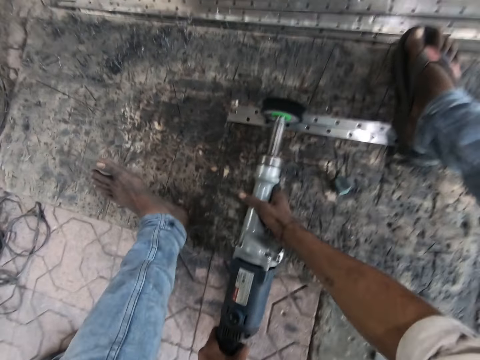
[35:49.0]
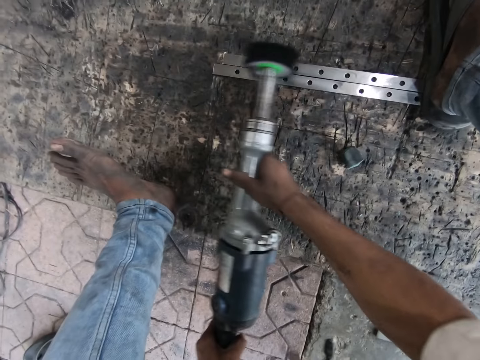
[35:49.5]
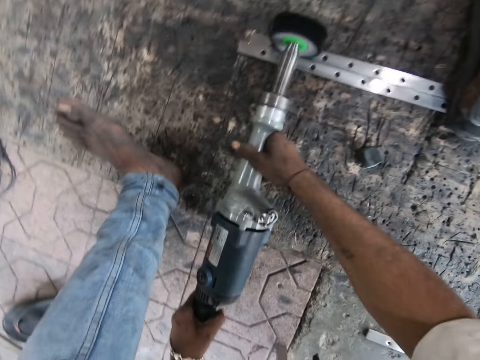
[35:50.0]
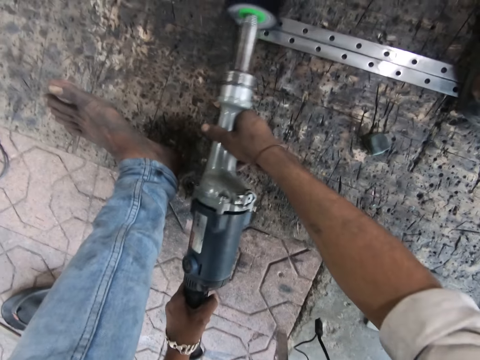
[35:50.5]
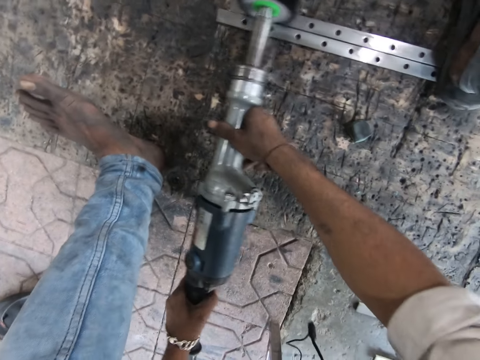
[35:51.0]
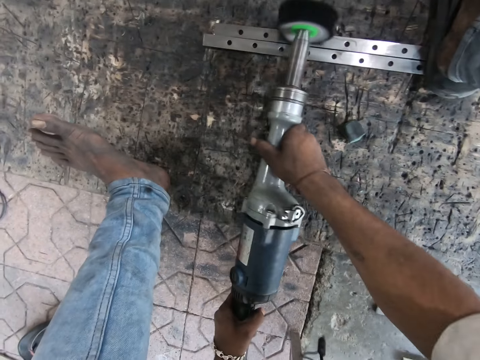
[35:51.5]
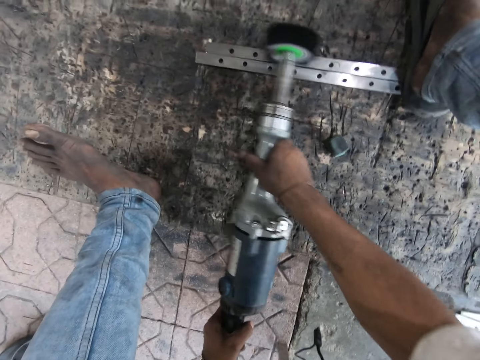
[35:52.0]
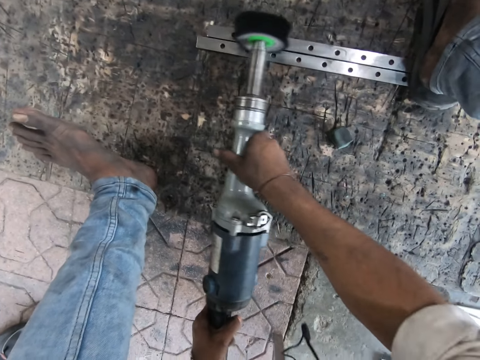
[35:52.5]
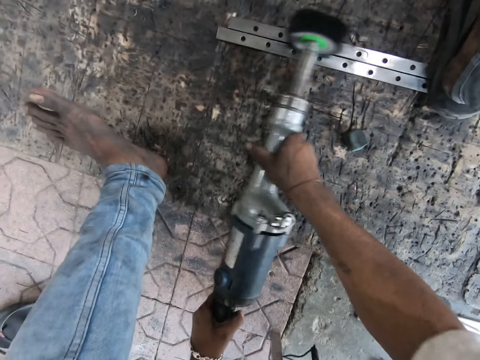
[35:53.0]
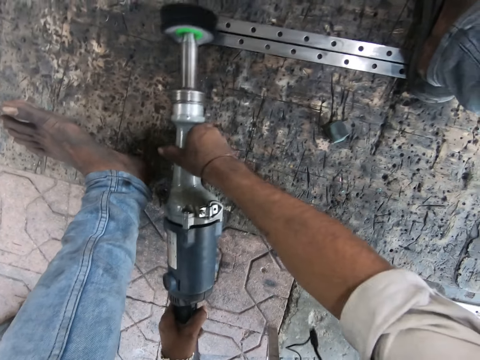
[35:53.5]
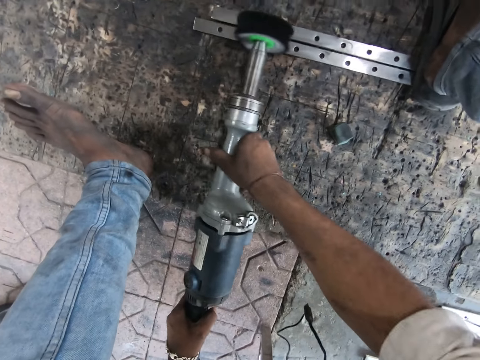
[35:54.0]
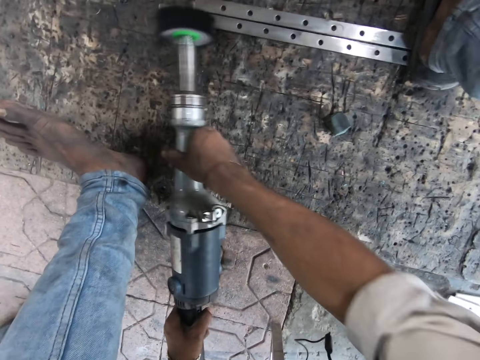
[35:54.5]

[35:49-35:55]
The camera wearer puts the grinder down. He holds the straight grinder with his right hand. He polishes the metals with the straight grinder.

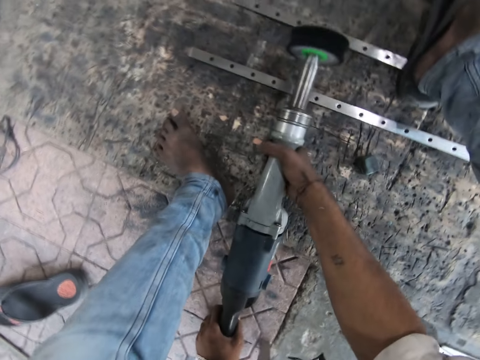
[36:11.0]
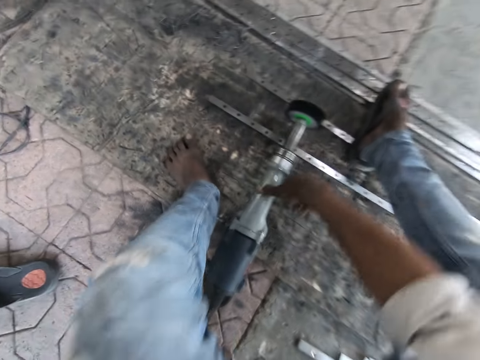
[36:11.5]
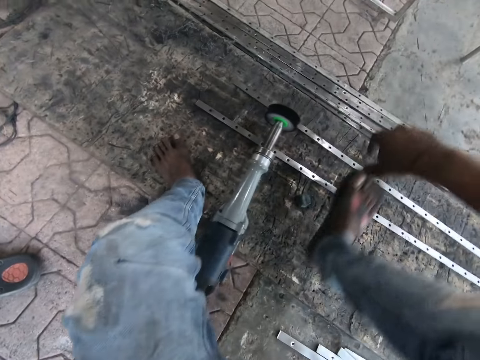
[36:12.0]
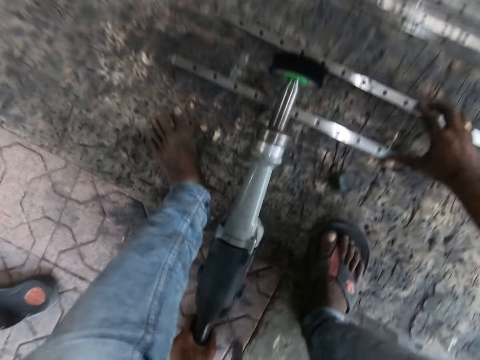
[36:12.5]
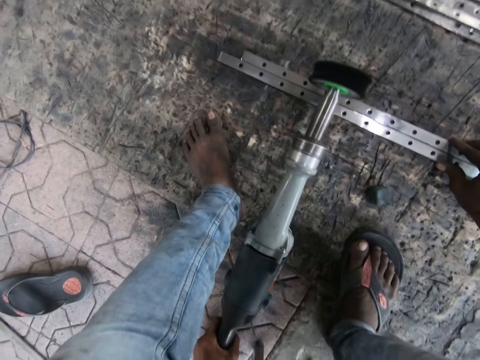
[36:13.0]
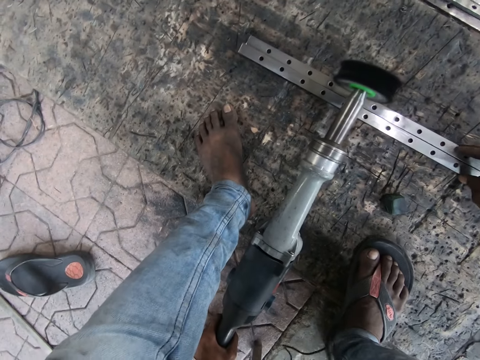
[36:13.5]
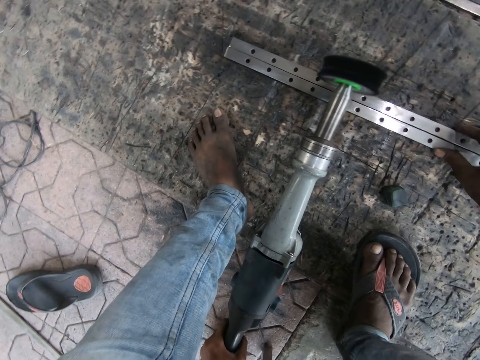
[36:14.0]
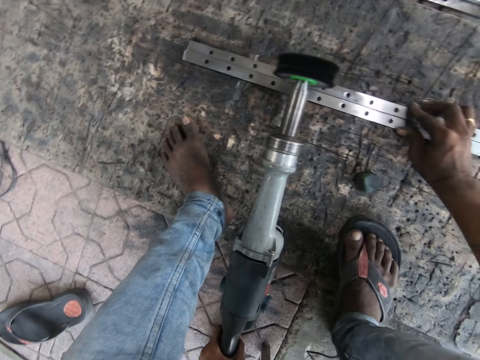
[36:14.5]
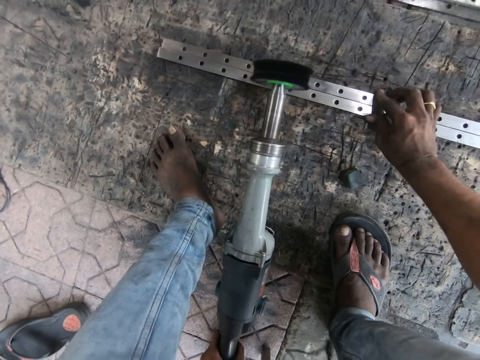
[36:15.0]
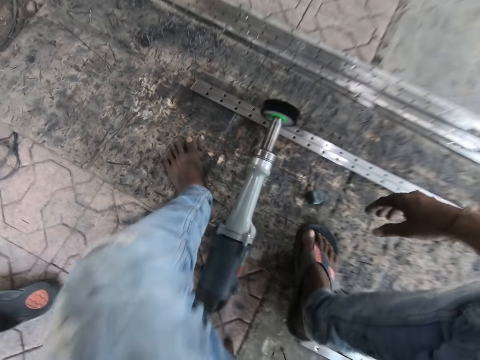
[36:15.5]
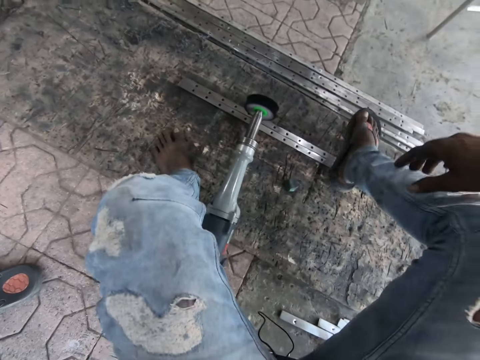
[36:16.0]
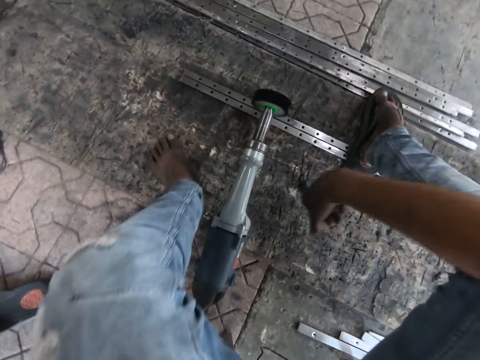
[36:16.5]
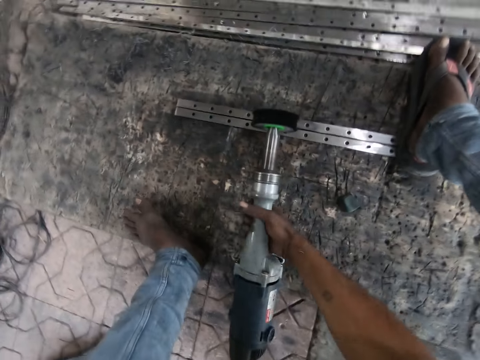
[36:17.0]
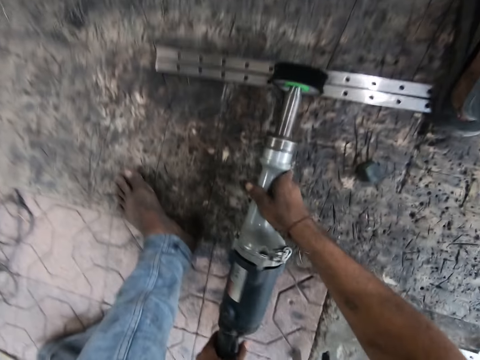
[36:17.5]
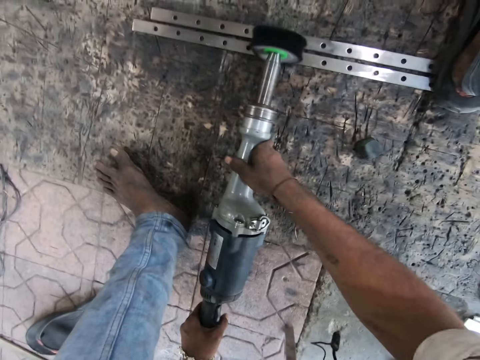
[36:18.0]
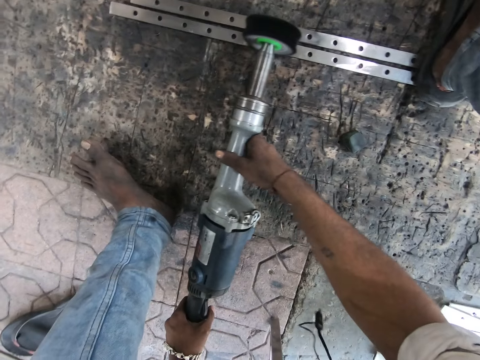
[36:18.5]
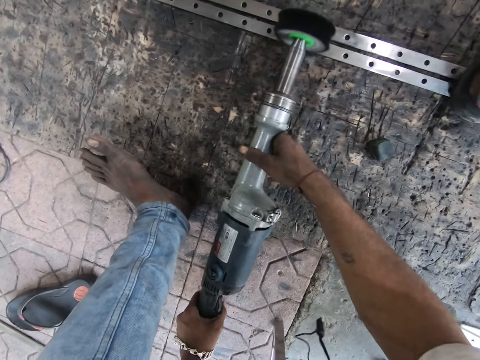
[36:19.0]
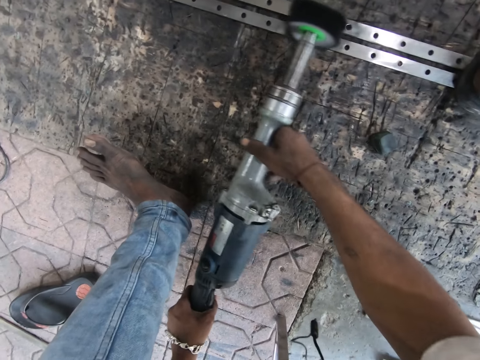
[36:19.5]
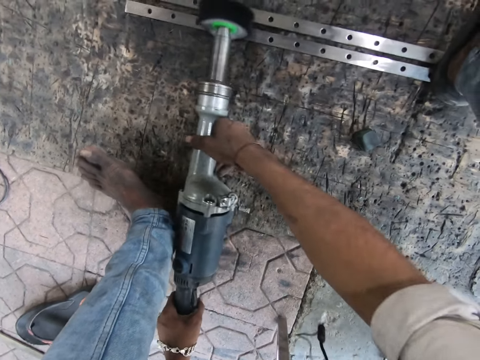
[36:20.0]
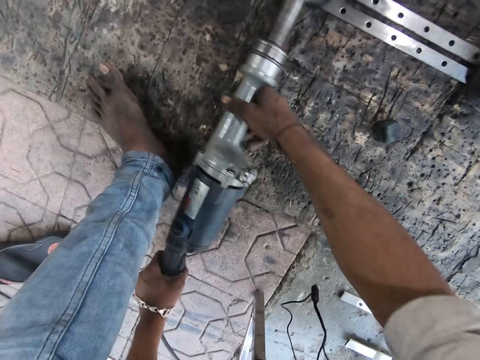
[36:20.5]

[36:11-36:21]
The camera wearer joins the metal rods. He adjusts the metals on the floor with his right hand. He places his right foot on the metals. He holds the straight grinder with his right hand. He polishes the metals with the straight grinder.

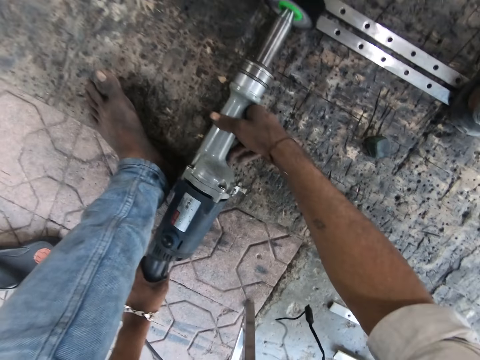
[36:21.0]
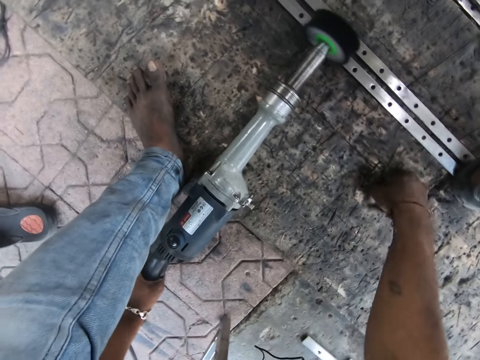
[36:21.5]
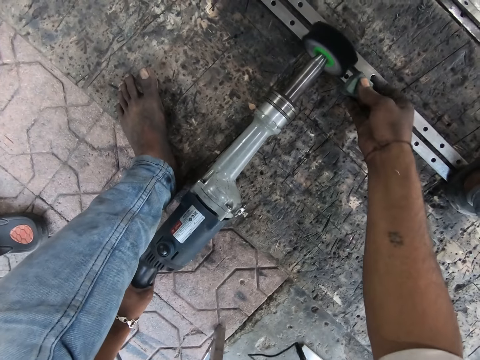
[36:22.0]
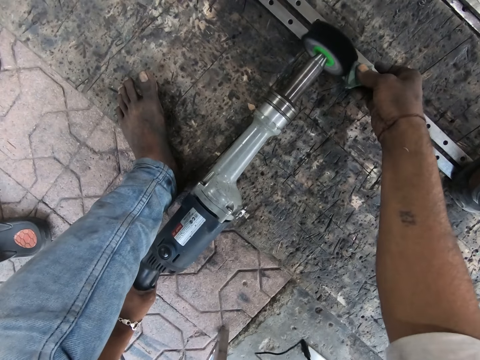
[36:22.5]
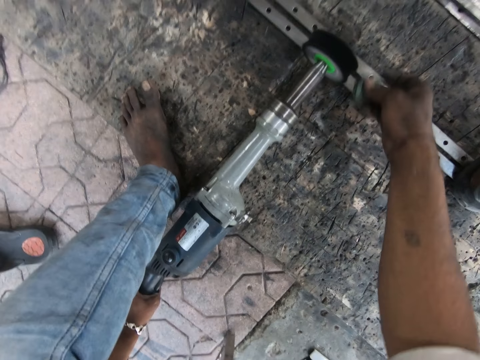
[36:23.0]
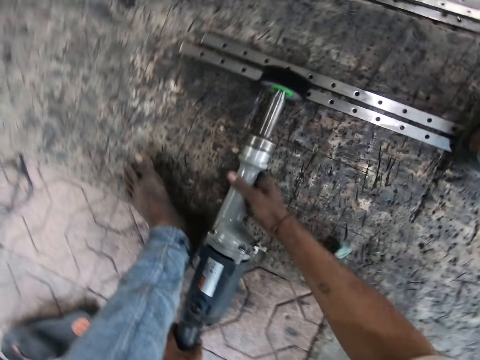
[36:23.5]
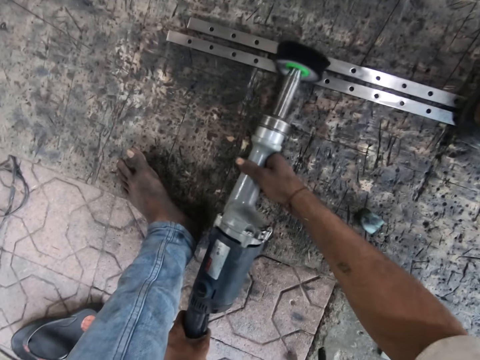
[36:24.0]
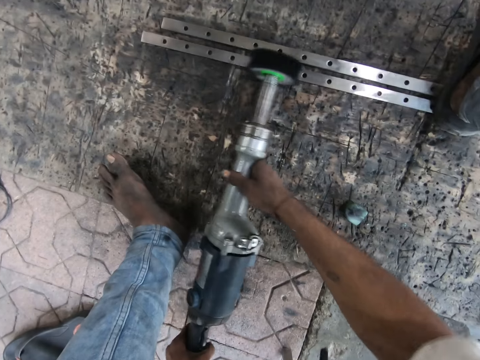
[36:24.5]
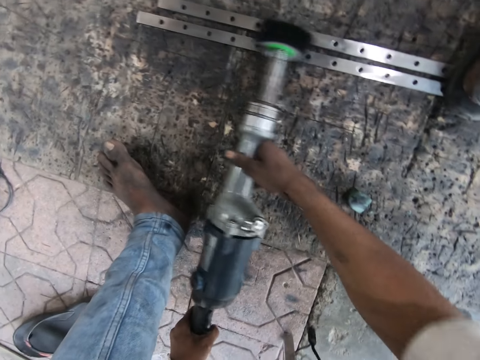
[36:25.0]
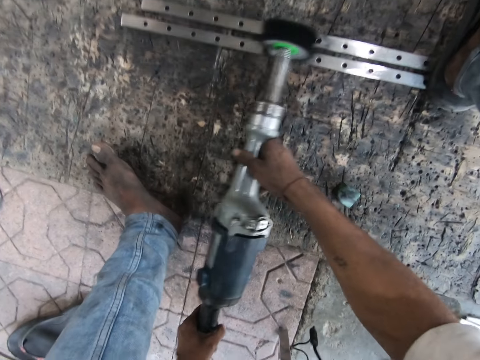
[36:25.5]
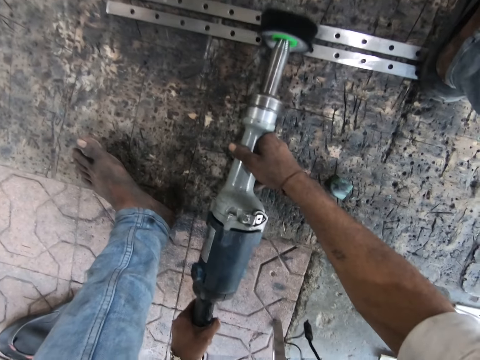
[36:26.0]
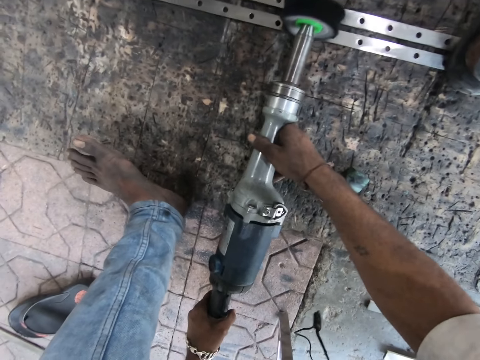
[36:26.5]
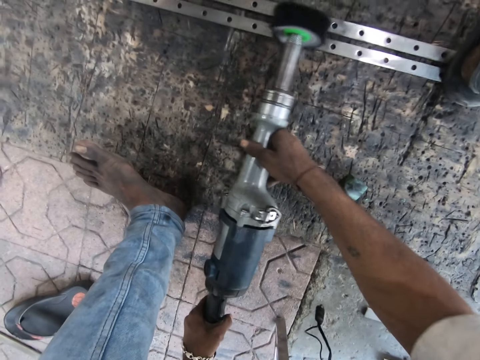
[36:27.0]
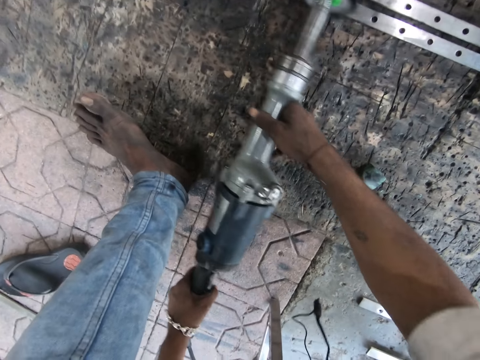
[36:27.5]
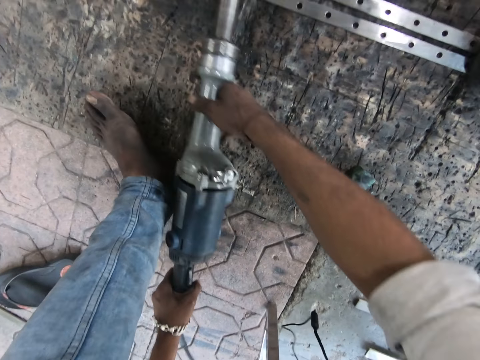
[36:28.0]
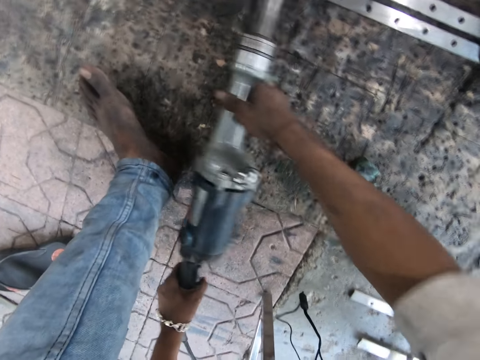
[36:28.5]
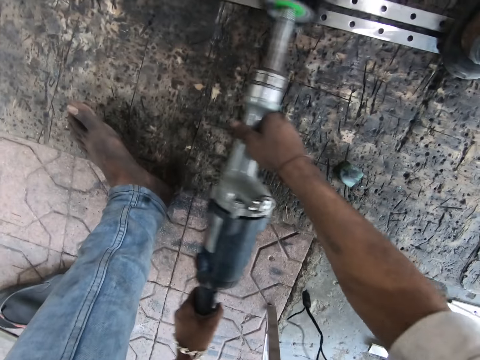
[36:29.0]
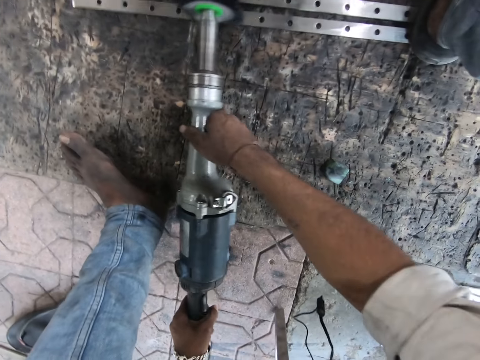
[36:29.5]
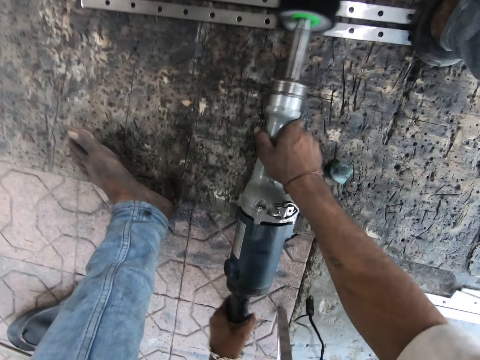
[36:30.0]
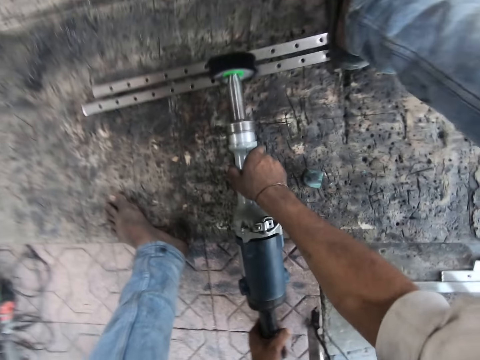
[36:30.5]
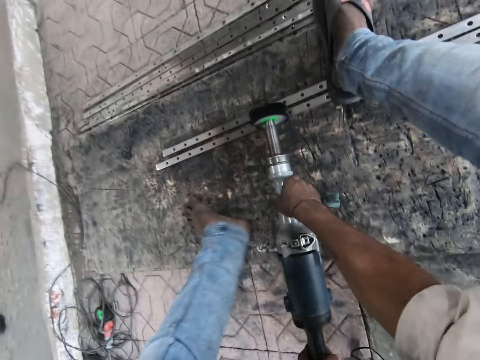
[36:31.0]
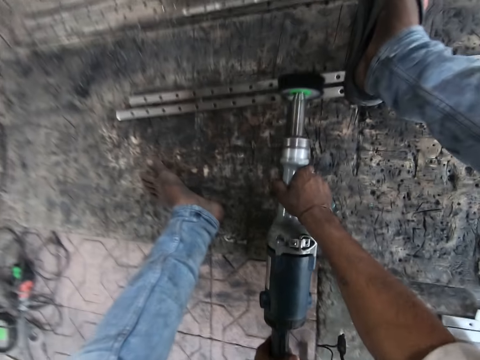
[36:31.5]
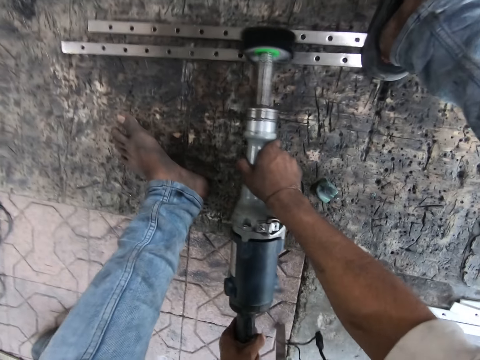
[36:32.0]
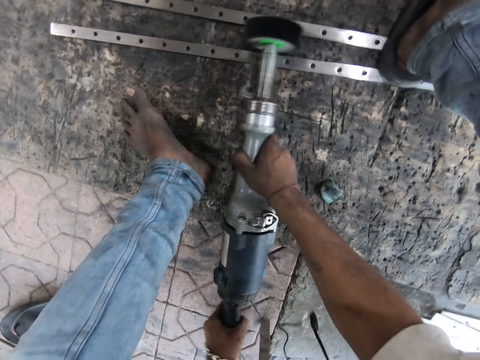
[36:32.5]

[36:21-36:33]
The camera wearer takes the piece of metal on the ground with his right hand. He places the metal piece beside the straight grinder disc. He drops the metal piece. He polishes the metals with the straight grinder.
